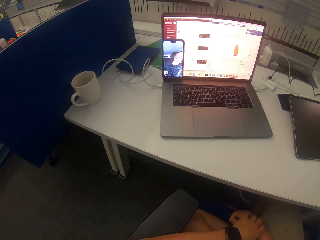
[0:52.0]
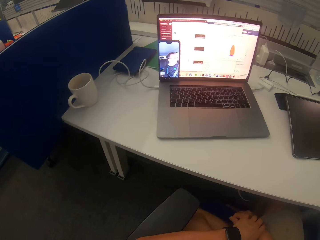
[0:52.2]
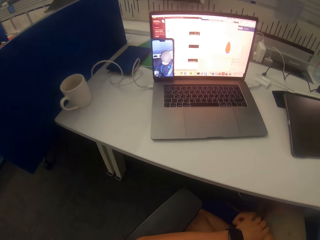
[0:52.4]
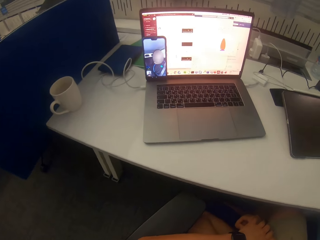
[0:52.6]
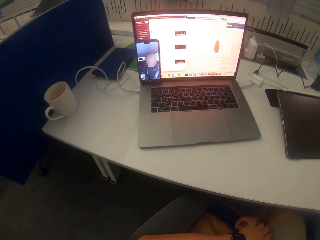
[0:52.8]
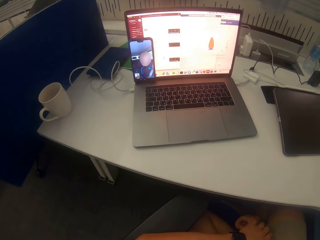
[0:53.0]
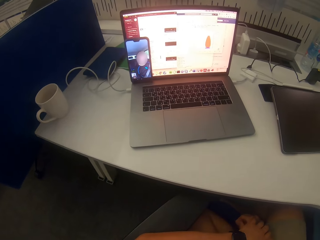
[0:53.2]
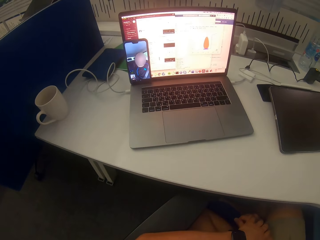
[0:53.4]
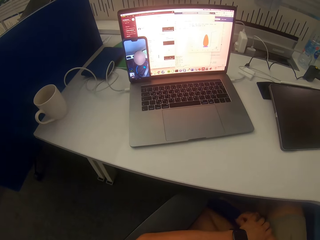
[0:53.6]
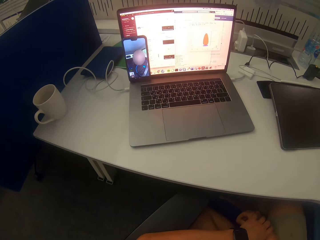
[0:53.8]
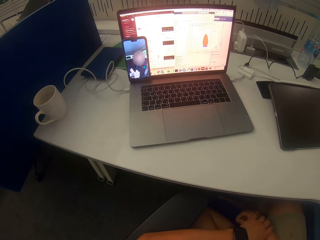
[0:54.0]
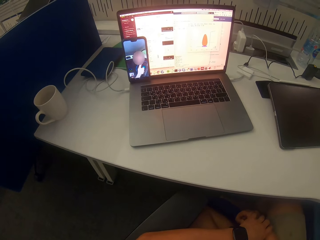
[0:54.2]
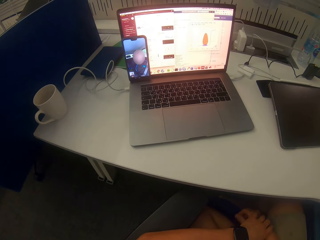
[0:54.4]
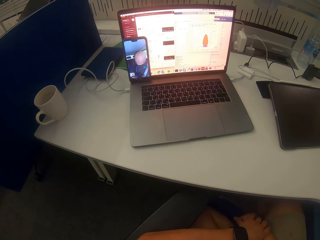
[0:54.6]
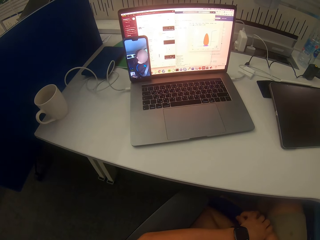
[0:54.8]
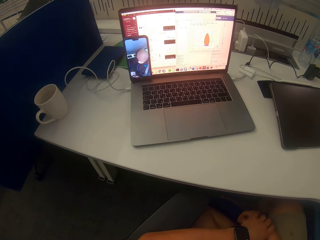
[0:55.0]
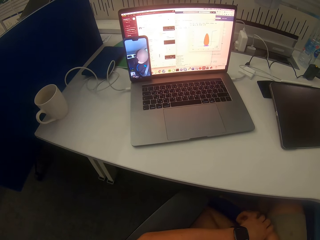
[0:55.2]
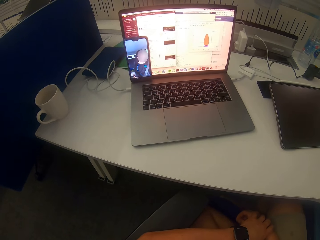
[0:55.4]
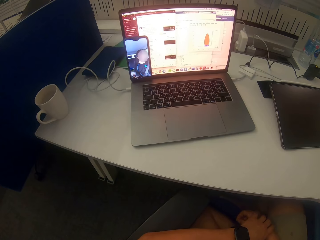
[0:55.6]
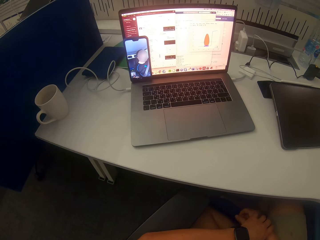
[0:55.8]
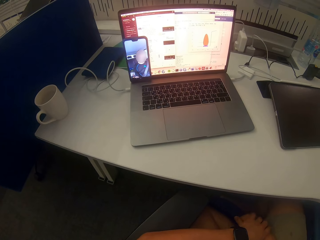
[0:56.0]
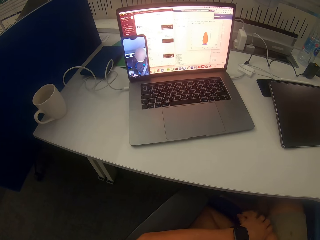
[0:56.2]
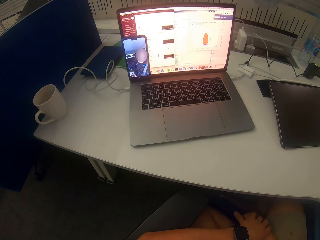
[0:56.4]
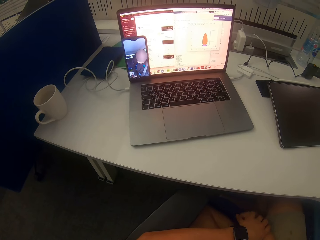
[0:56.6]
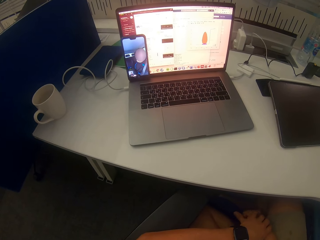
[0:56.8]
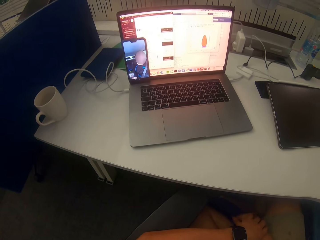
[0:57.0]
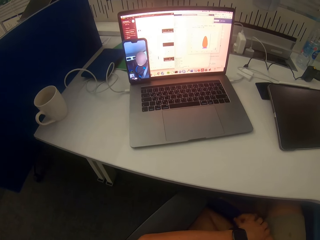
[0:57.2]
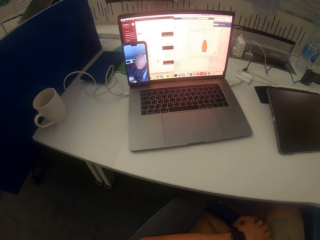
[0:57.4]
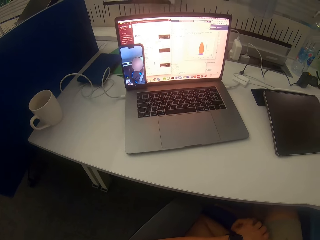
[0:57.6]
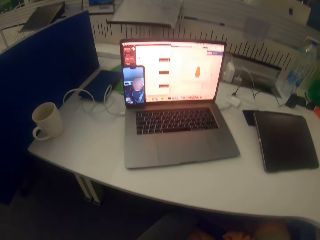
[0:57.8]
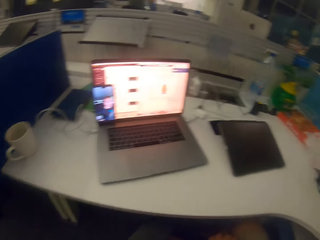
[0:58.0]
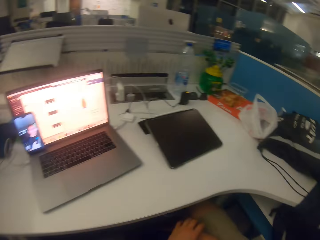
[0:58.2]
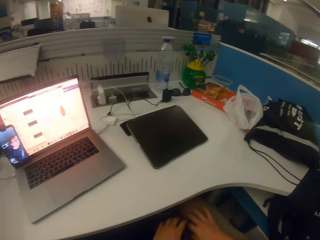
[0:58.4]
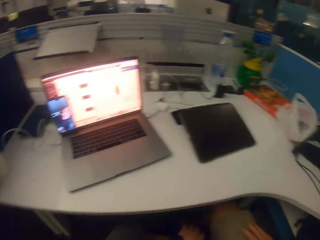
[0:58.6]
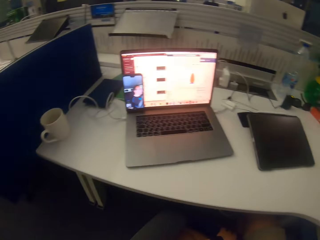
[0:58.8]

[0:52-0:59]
The camera wearer watches a video clip on the phone. They do something. They look around.
